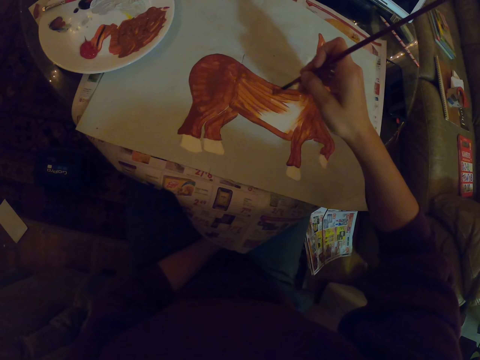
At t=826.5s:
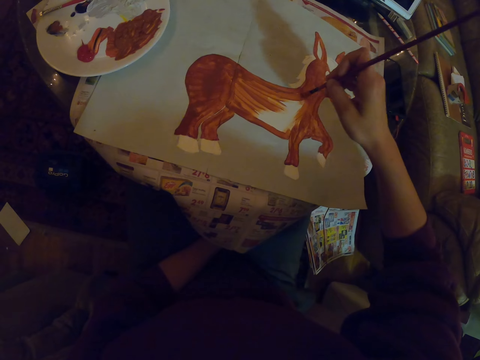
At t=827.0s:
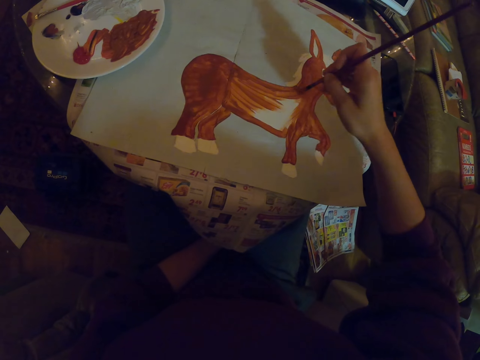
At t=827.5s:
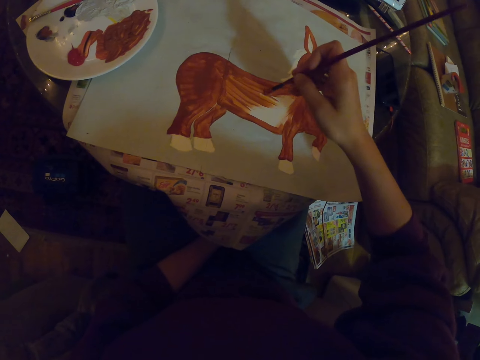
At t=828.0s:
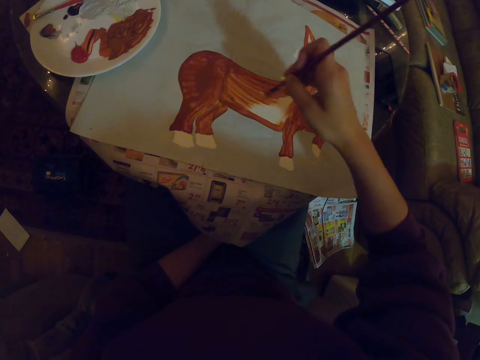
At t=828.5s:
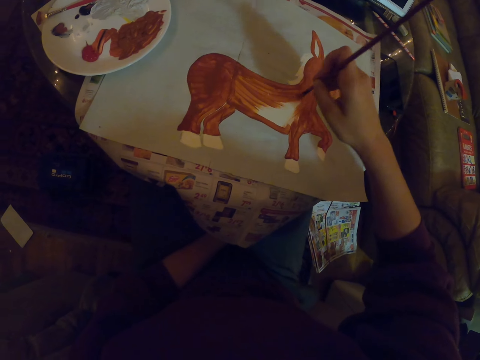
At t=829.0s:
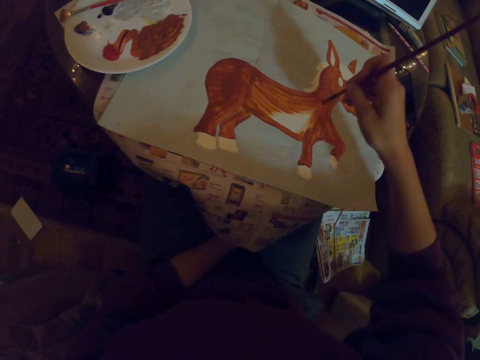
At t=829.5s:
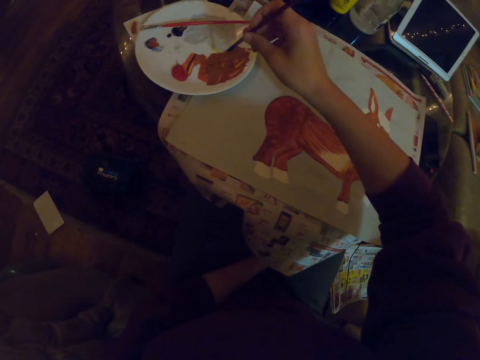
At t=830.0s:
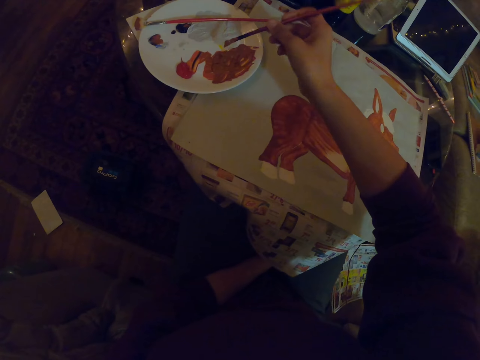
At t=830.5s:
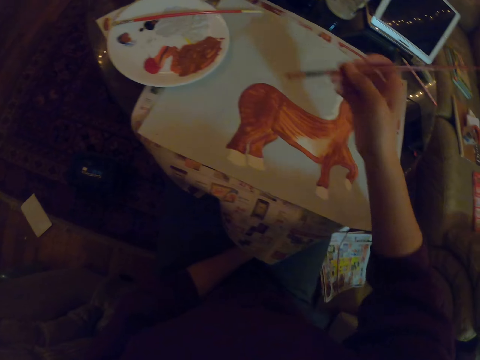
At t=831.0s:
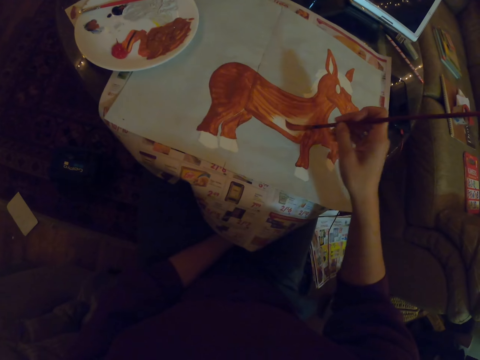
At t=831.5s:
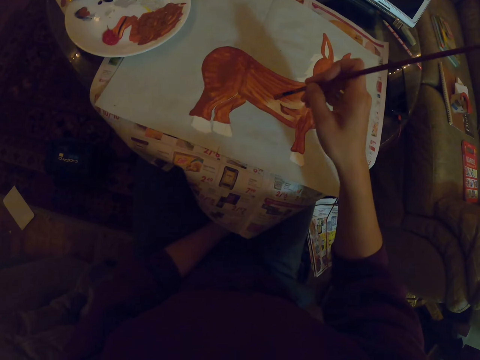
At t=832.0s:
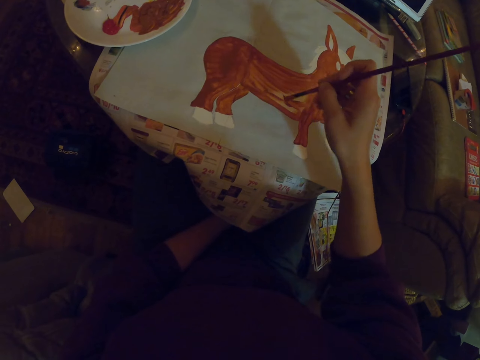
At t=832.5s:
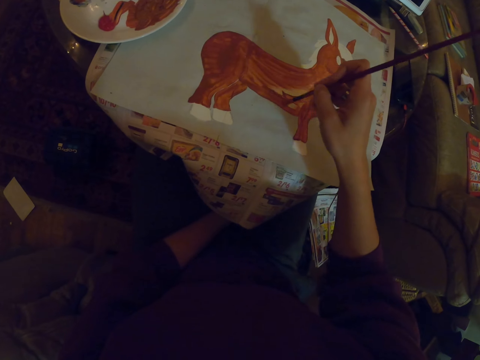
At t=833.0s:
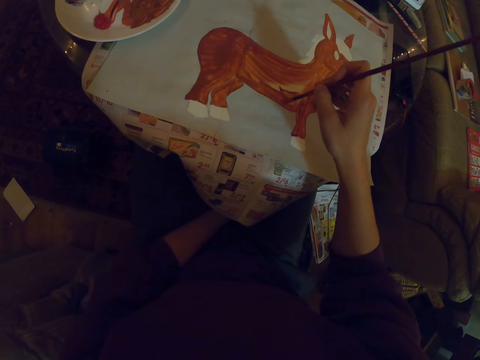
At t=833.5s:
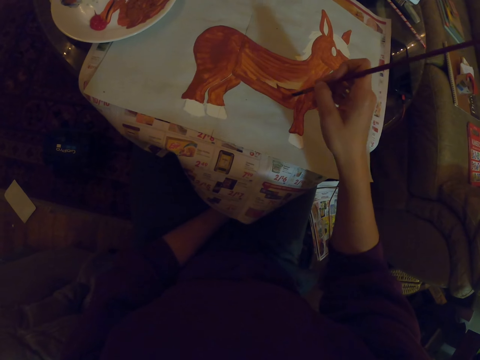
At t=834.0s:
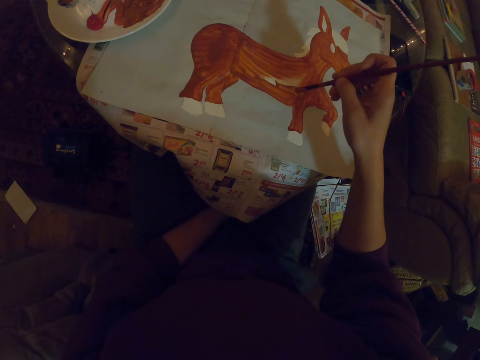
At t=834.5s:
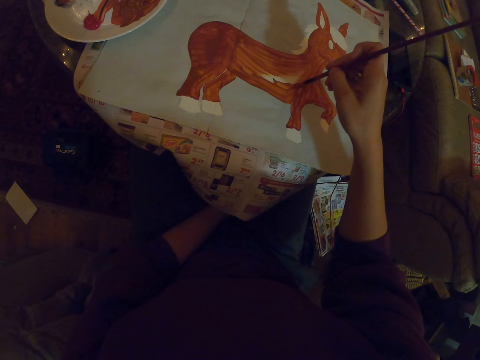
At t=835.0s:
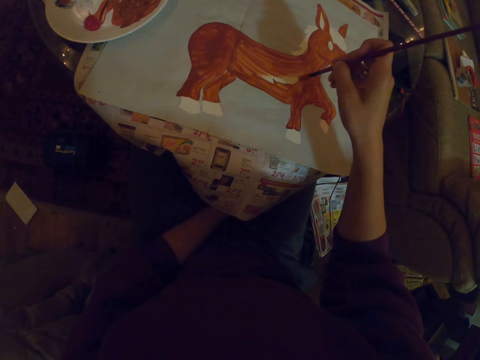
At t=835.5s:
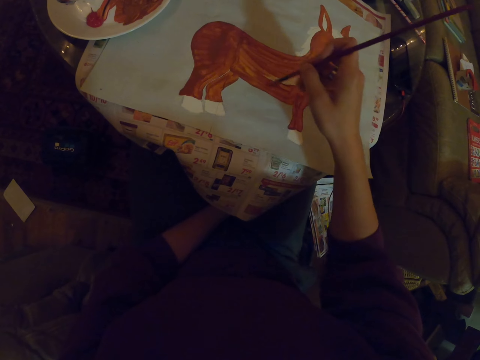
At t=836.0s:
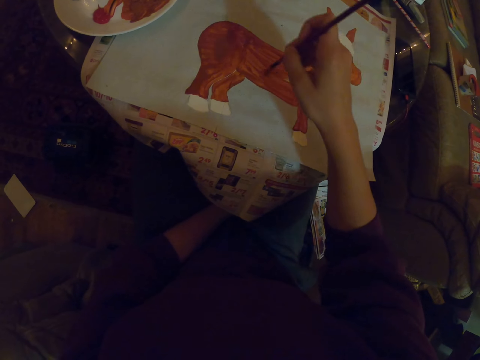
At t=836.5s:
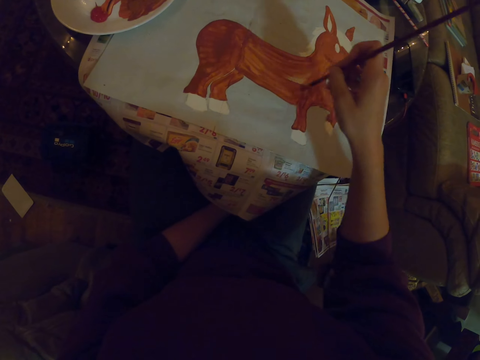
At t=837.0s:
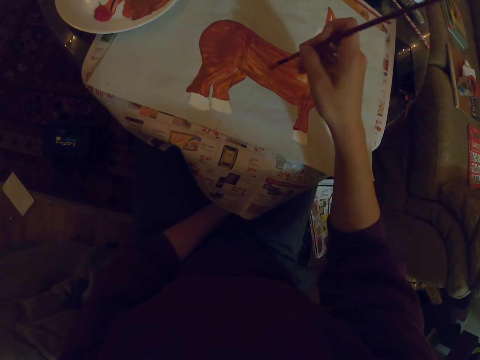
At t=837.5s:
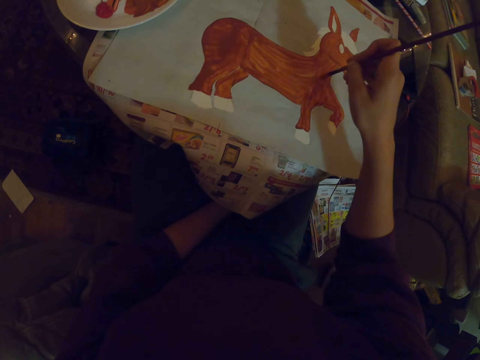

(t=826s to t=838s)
The camera wearer dips the paint brush in the paint. They paint on a paper with the paint brush.

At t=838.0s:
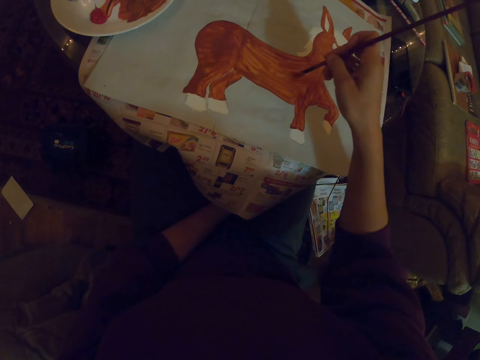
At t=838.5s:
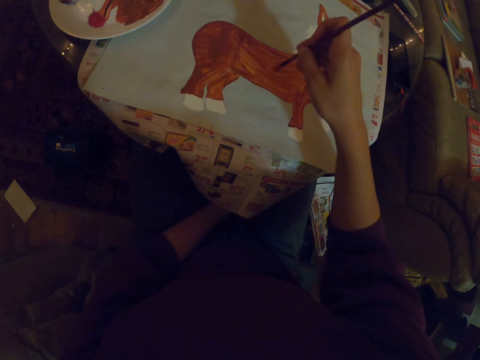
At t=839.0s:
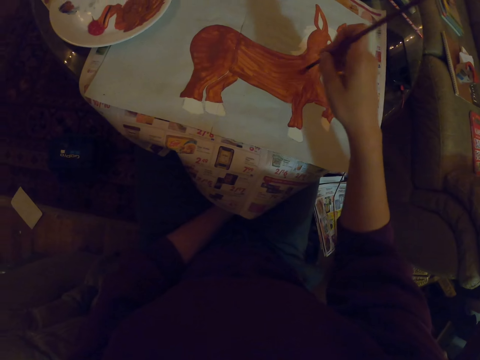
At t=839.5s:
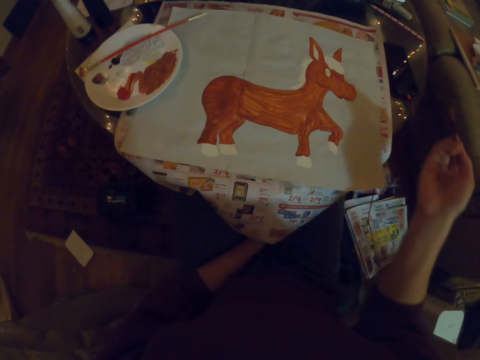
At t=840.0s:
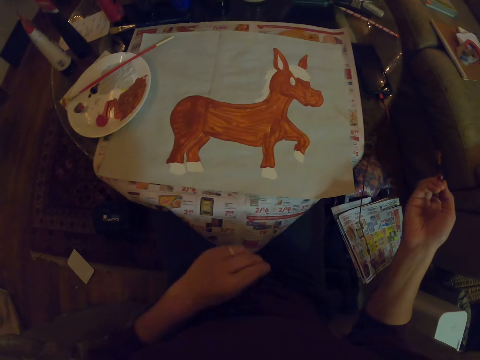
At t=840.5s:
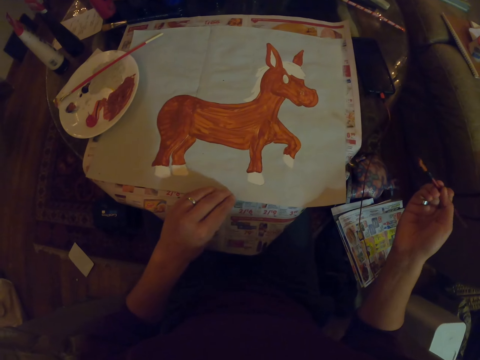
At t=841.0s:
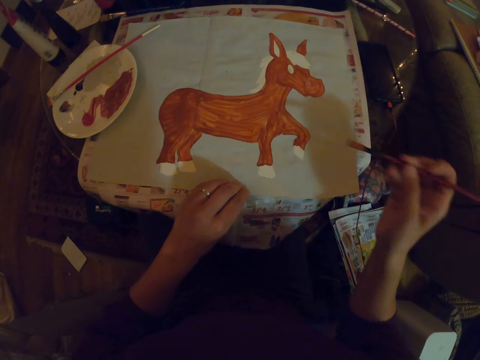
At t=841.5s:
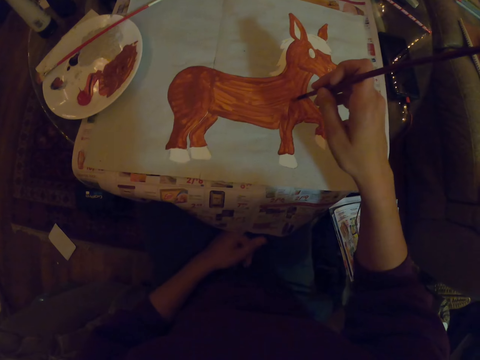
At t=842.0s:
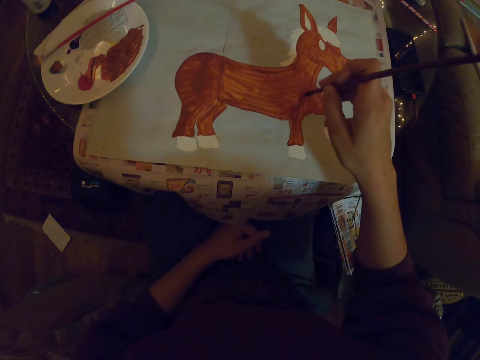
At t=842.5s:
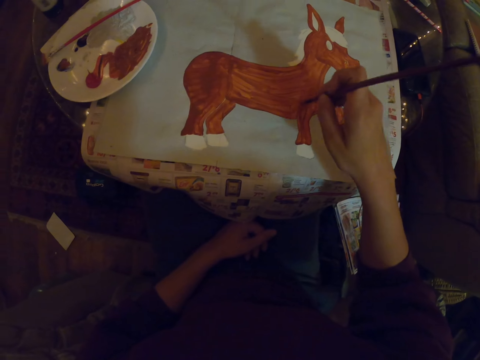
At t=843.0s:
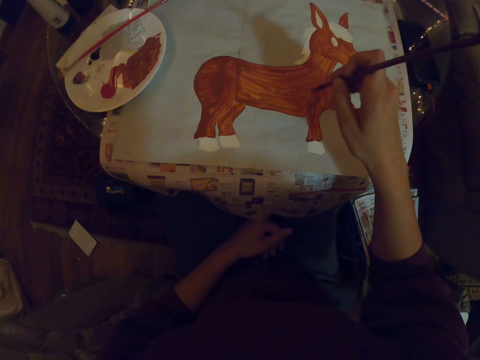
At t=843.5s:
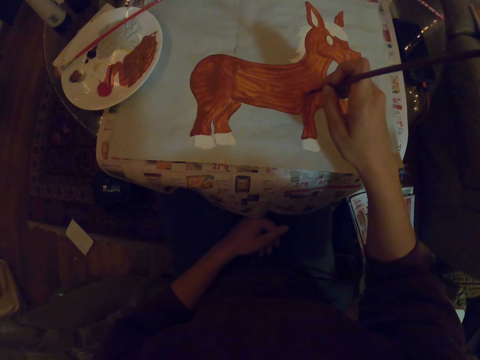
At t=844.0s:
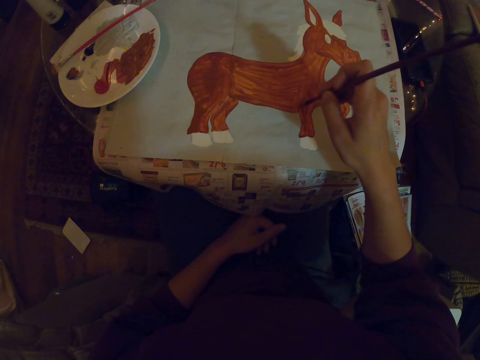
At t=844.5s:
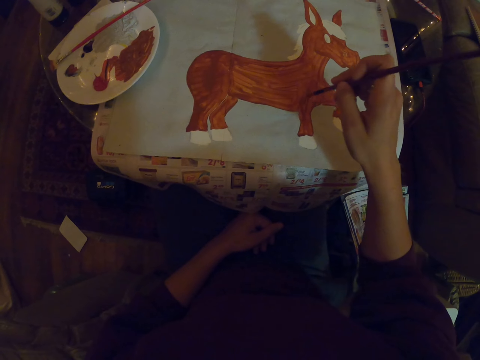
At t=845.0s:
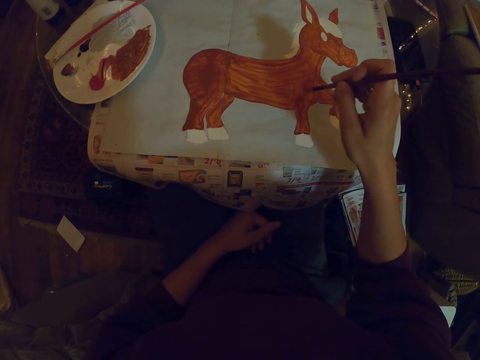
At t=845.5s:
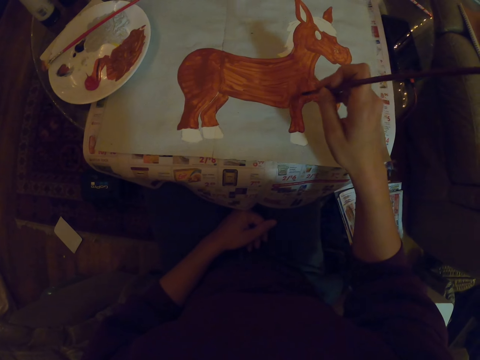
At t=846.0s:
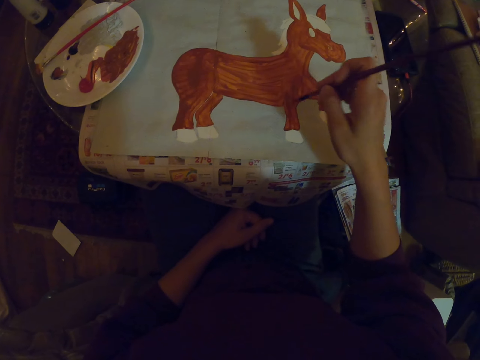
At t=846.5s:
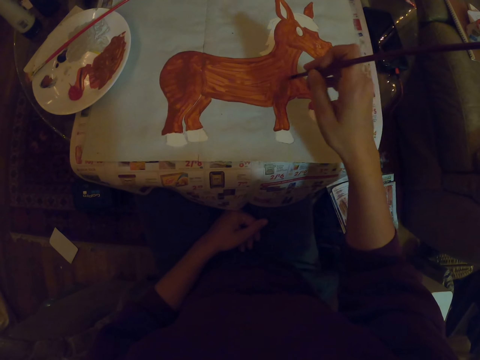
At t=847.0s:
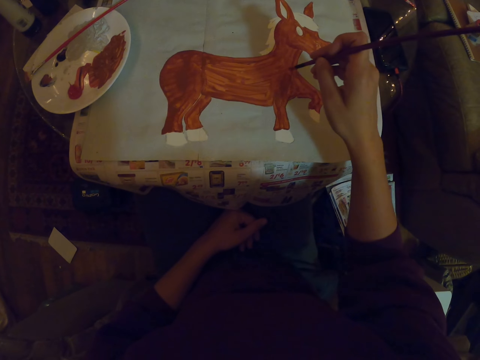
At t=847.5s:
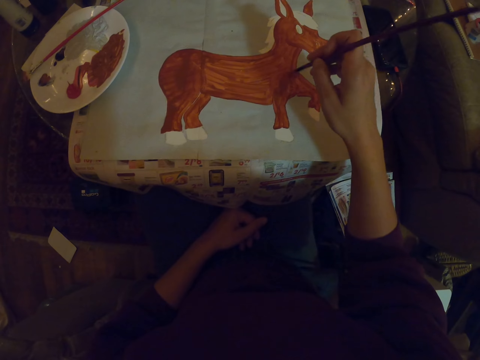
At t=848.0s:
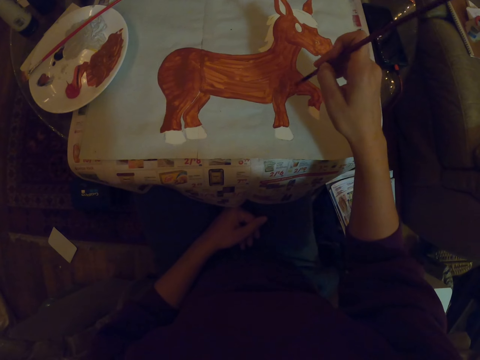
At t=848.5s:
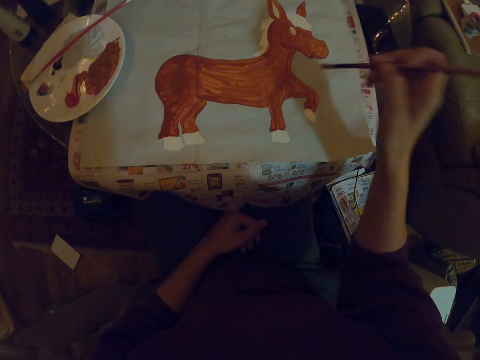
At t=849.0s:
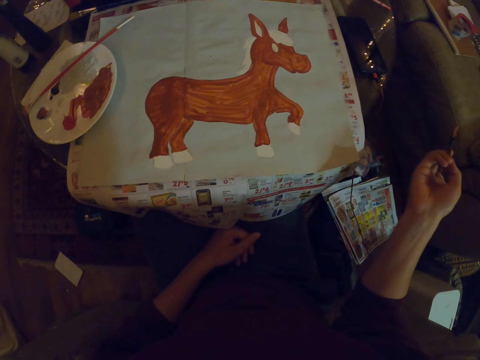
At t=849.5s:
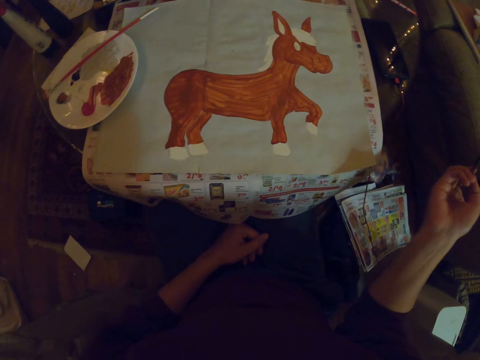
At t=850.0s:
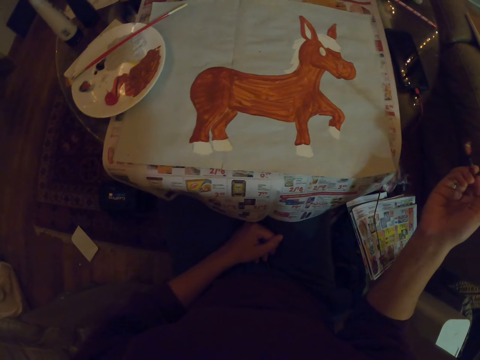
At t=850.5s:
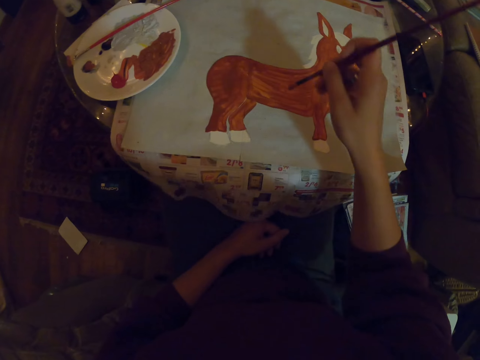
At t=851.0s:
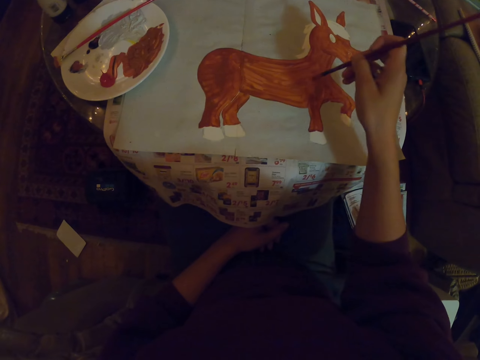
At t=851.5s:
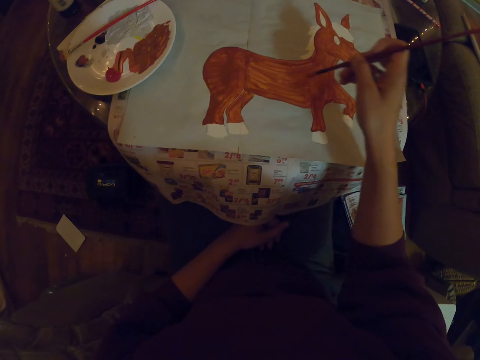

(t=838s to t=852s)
The camera wearer moves the canvas paper. They paint with a paint brush on the paper. They stare at the paint. They paint with the paint brush.
